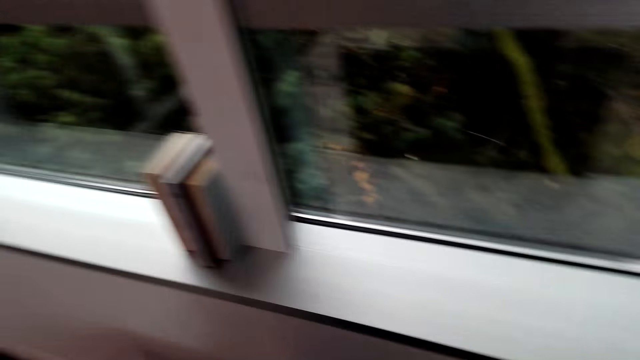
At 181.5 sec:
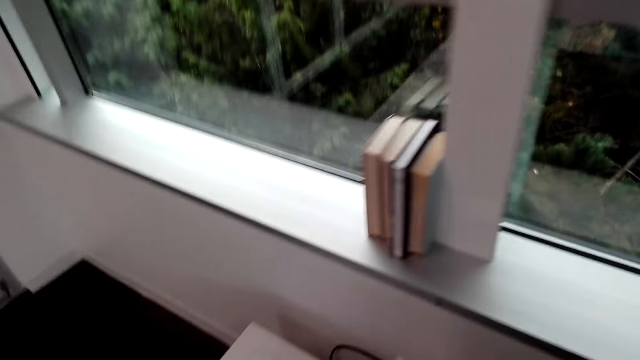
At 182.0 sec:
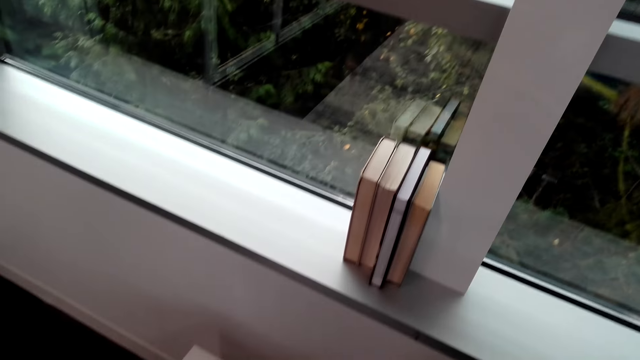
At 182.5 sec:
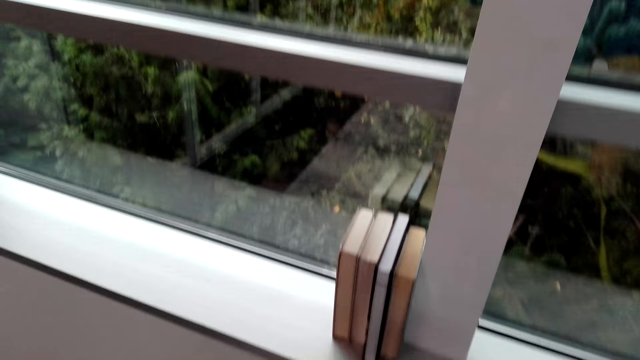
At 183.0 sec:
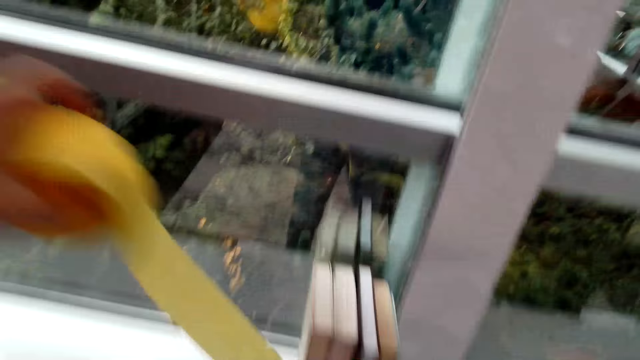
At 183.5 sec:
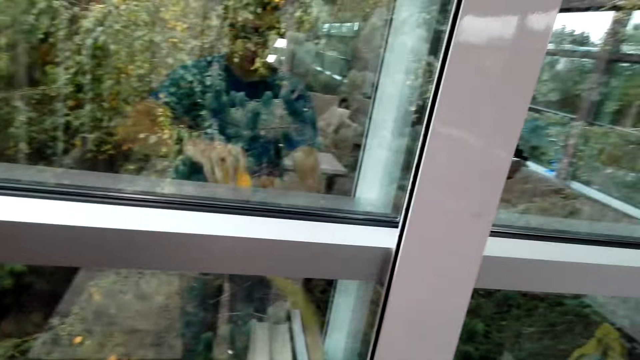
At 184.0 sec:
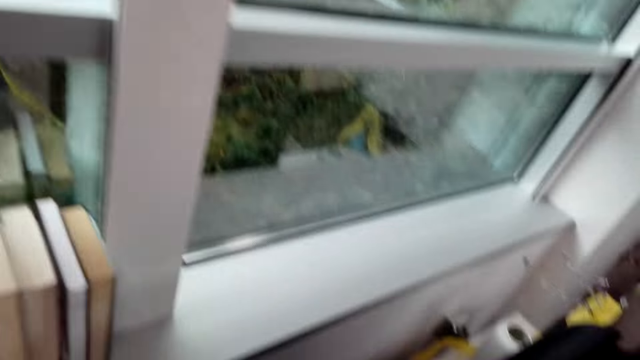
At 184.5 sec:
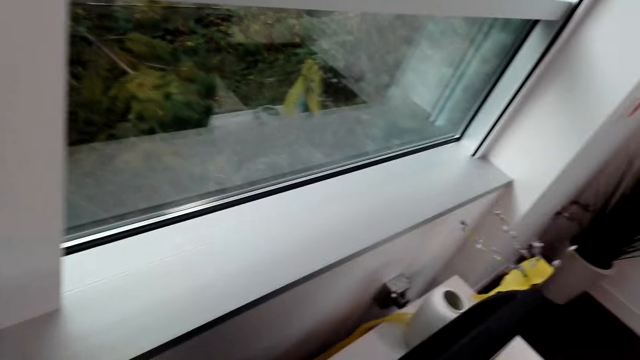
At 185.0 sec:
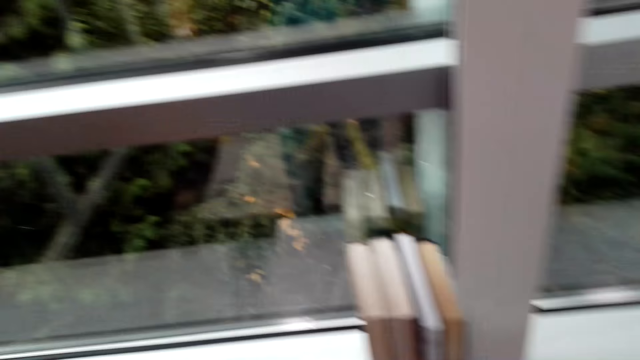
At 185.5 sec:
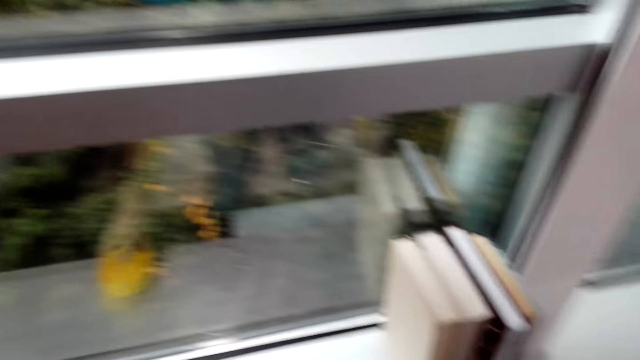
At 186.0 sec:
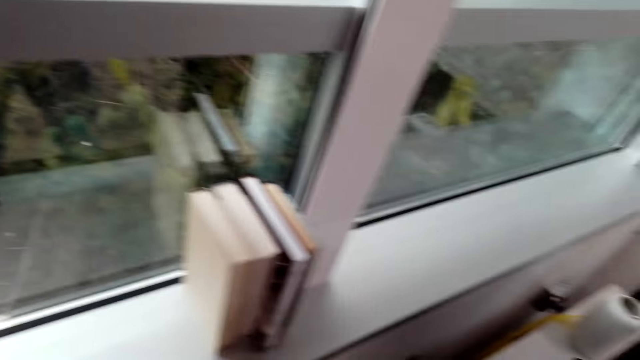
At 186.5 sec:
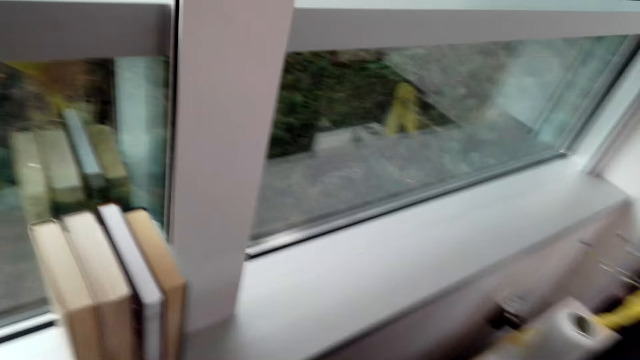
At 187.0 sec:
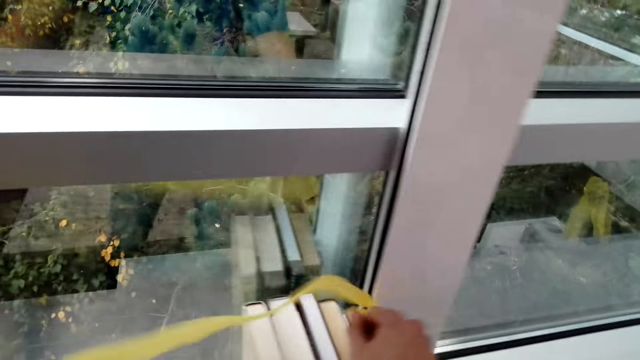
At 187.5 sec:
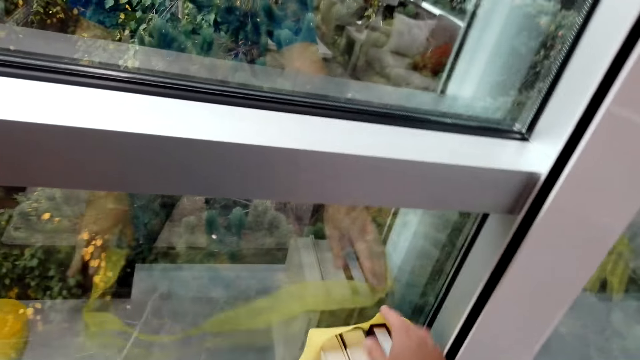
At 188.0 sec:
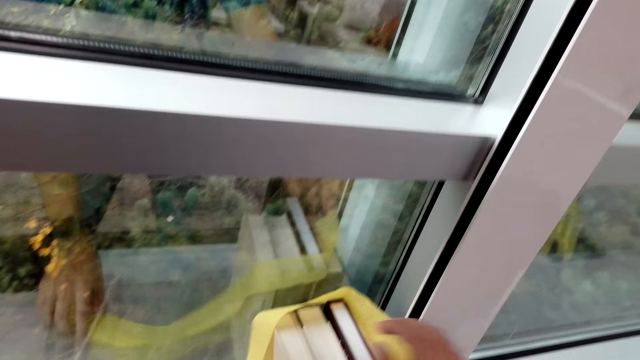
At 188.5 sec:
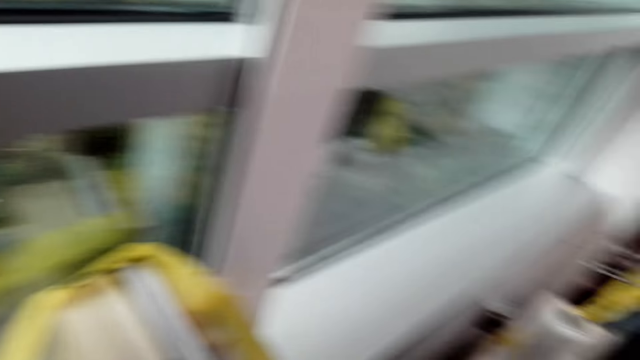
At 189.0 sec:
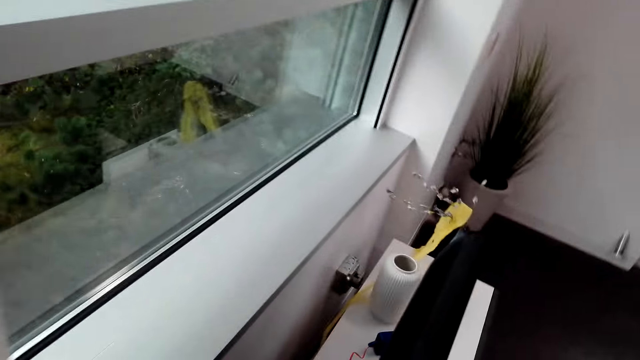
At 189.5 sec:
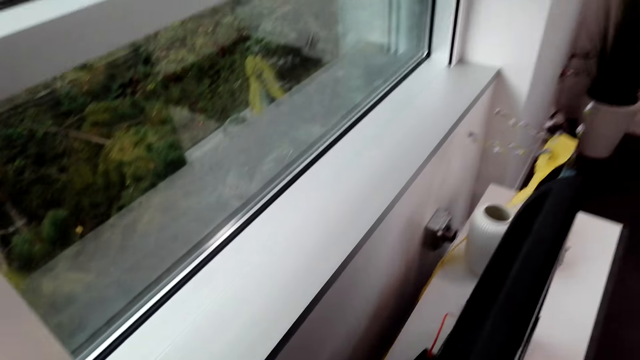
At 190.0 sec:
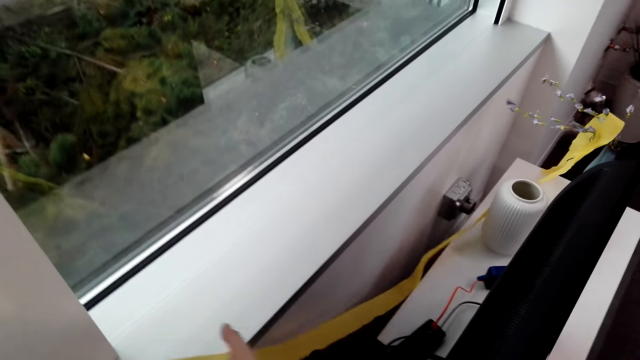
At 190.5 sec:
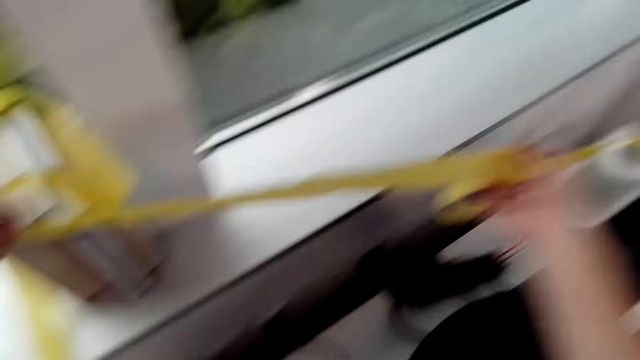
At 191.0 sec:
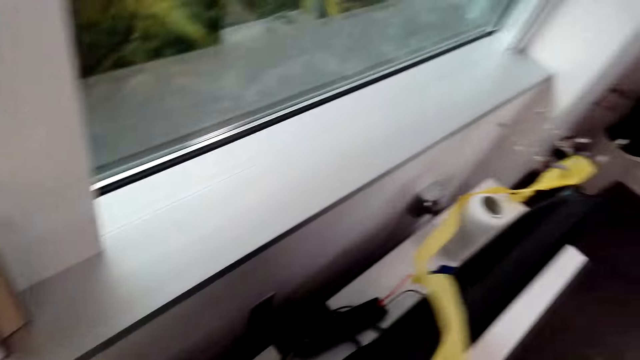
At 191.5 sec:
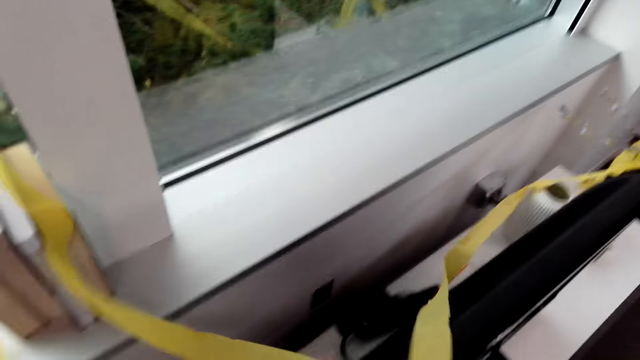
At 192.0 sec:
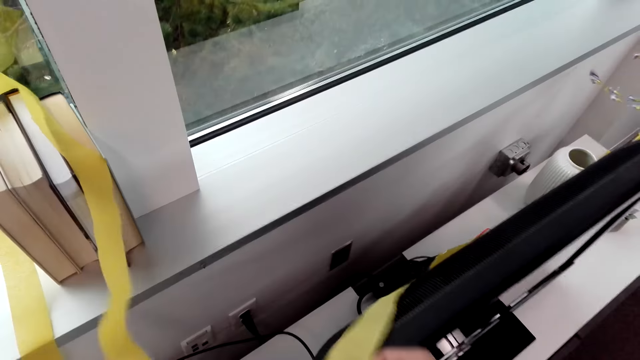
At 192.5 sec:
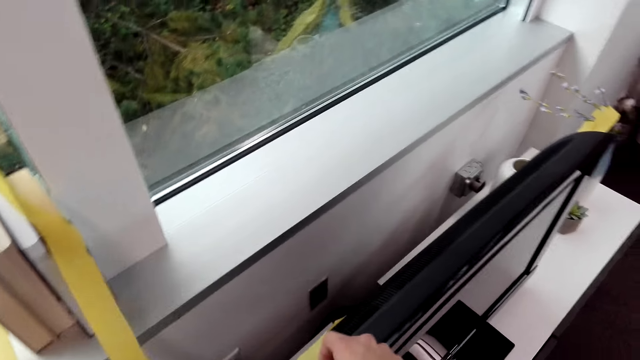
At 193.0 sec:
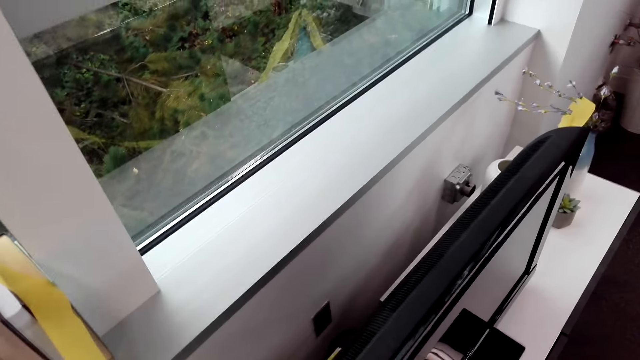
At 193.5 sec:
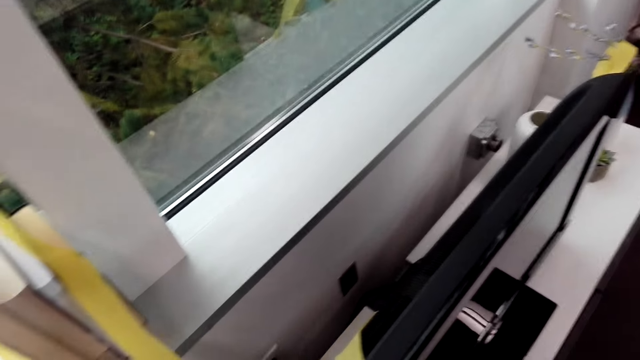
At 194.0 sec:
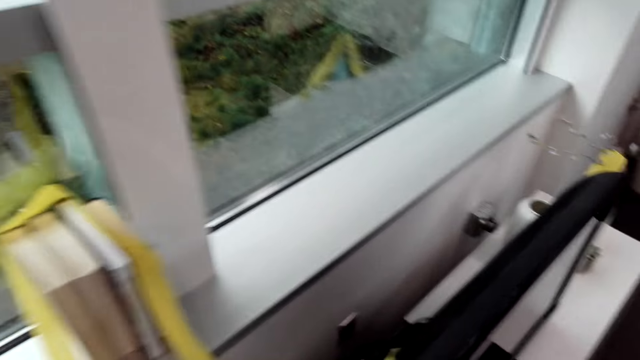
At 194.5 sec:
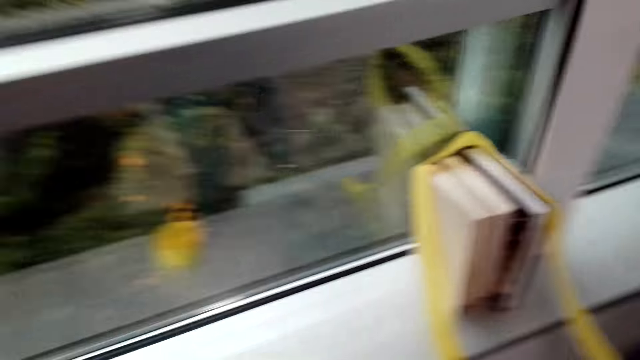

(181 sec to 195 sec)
The camera wearer looks at the window. They put the decoration tape on the window frame. They stick the decoration tape on the window.

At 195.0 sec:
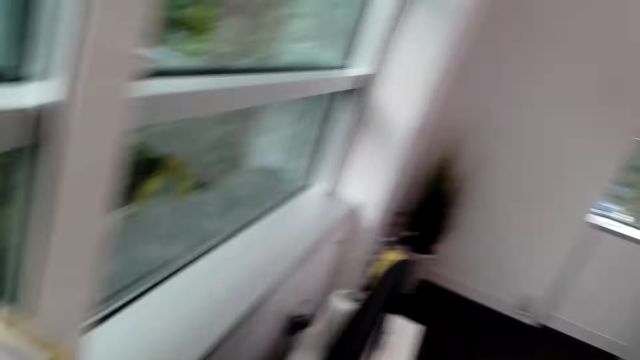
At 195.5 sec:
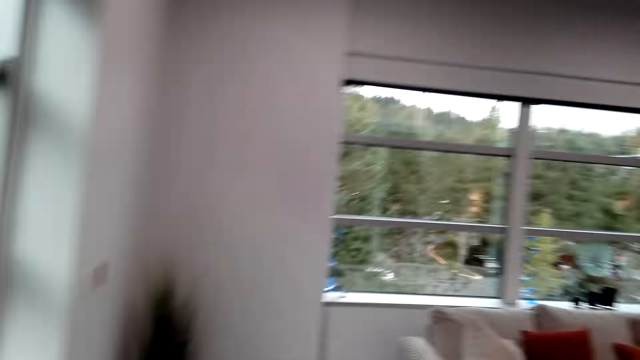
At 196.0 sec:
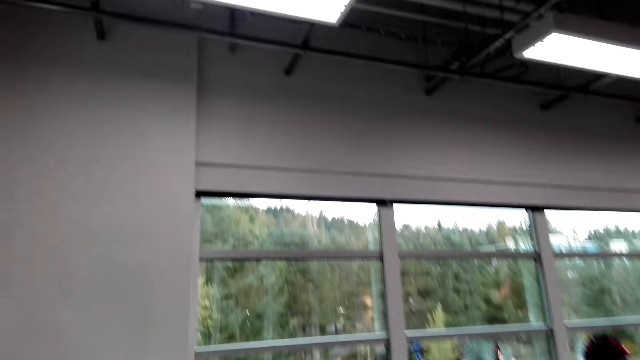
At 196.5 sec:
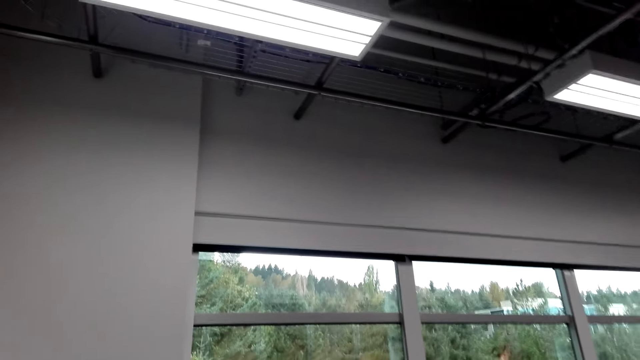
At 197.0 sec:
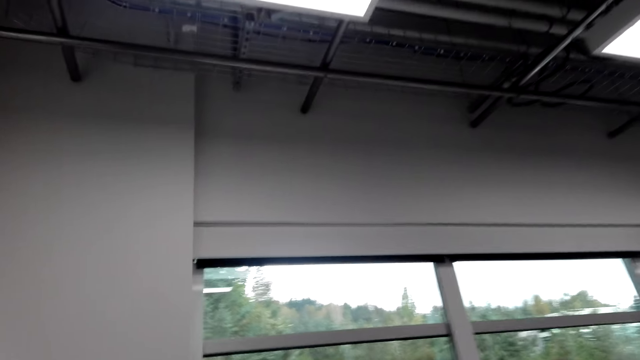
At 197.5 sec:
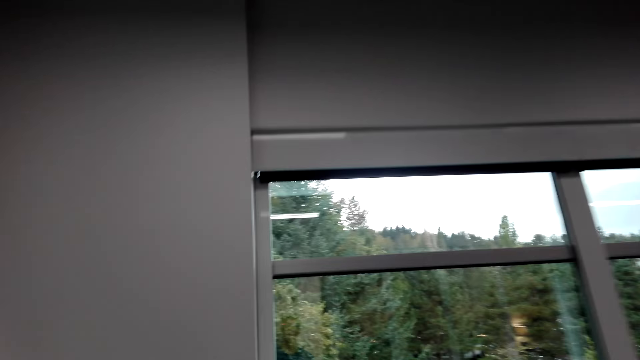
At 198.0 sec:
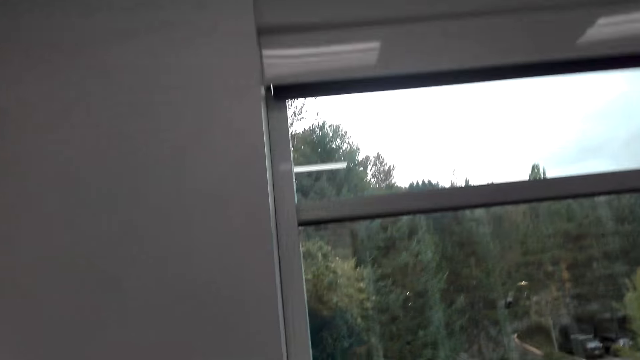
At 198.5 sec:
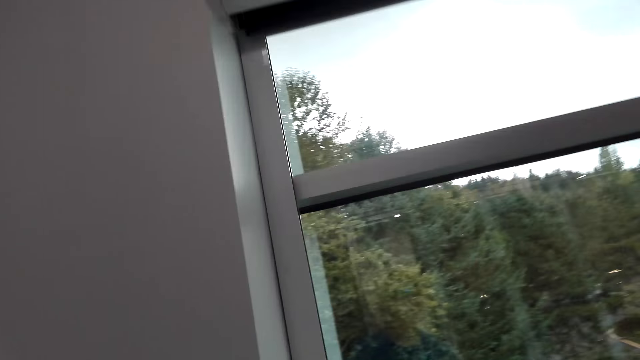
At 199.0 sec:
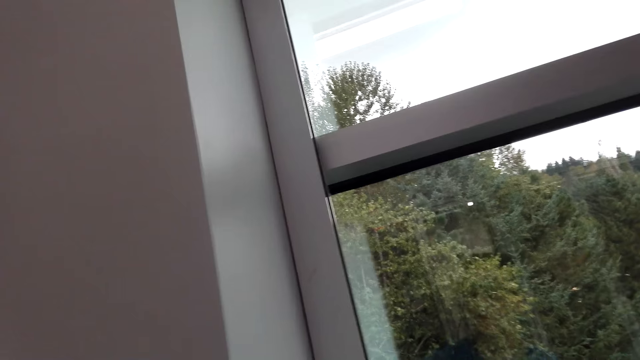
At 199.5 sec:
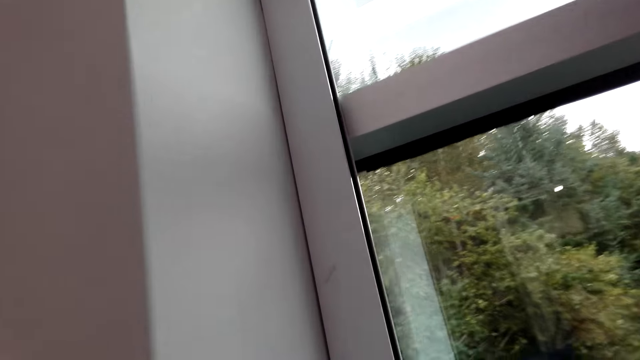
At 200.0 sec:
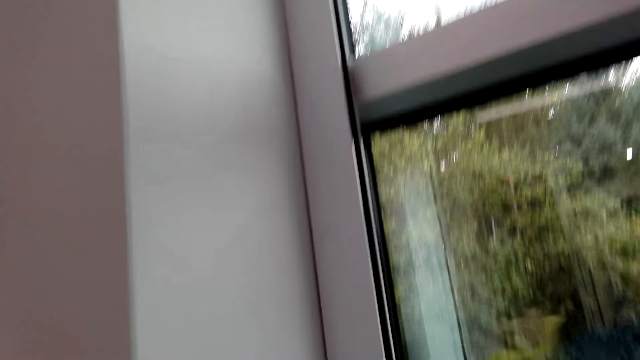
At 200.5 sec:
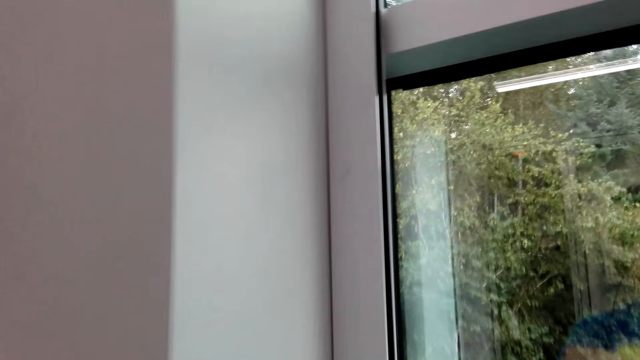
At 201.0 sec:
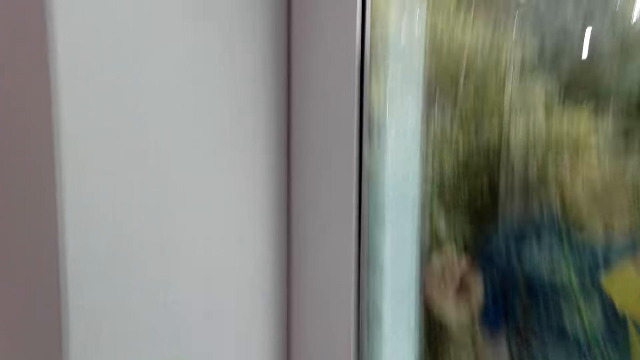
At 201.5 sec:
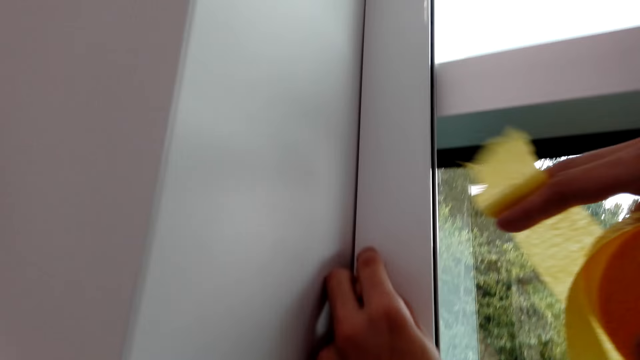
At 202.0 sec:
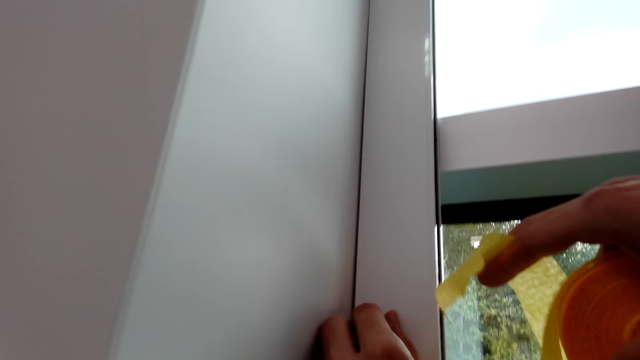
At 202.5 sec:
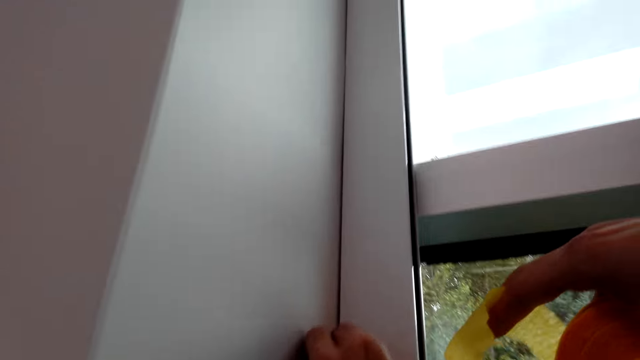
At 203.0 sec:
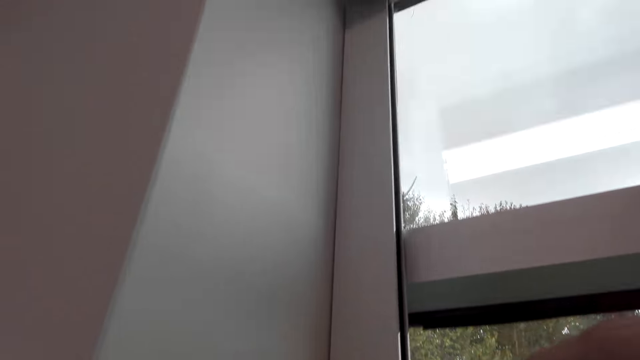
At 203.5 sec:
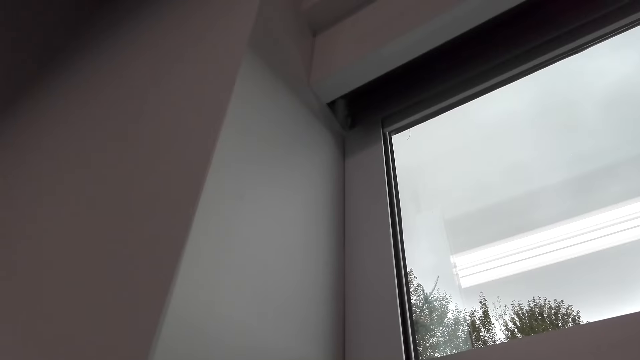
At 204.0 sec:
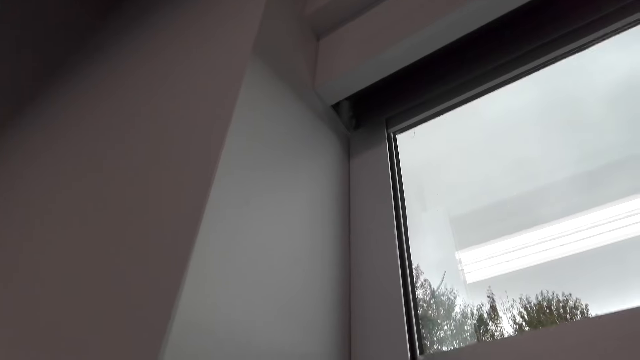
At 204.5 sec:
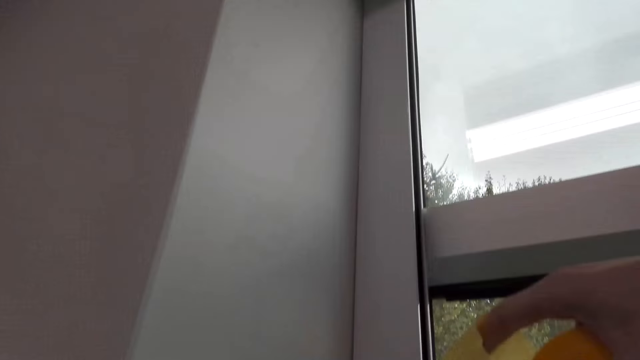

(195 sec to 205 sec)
The camera wearer looks around the house. They walk towards the window. They stick the decoration tape on the window.
